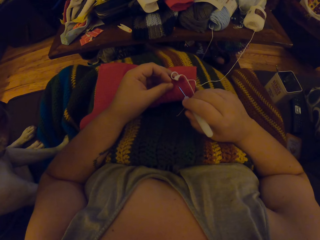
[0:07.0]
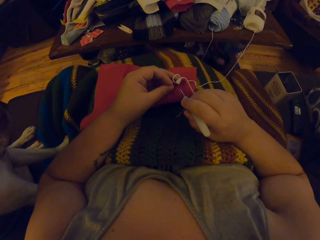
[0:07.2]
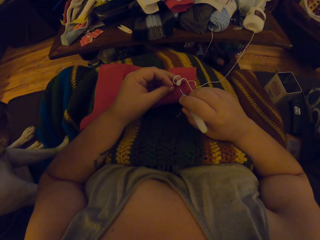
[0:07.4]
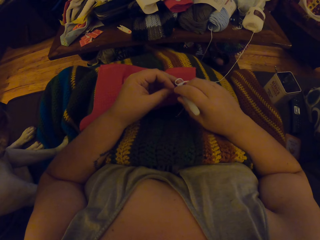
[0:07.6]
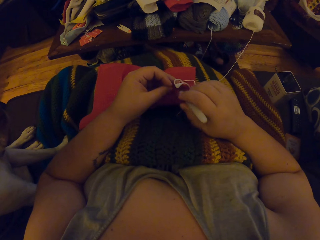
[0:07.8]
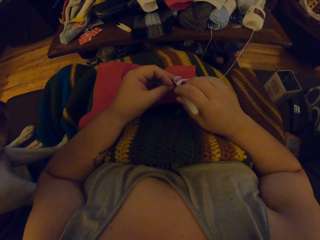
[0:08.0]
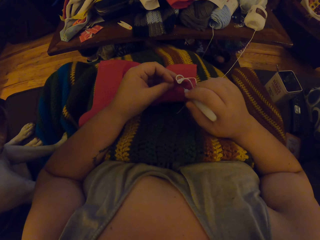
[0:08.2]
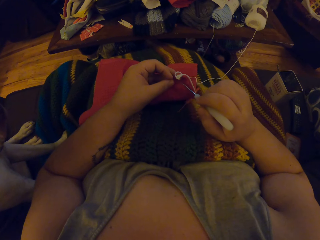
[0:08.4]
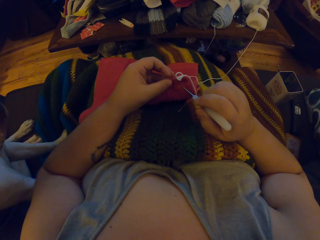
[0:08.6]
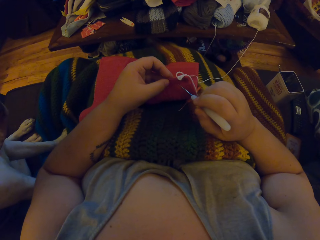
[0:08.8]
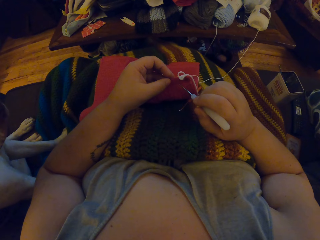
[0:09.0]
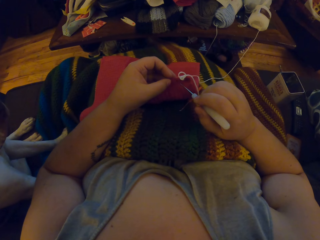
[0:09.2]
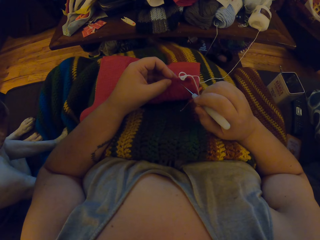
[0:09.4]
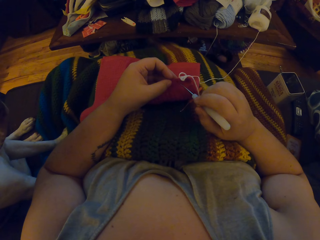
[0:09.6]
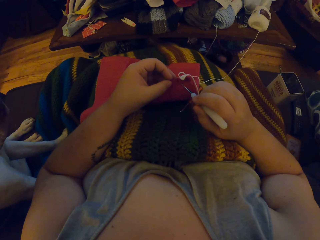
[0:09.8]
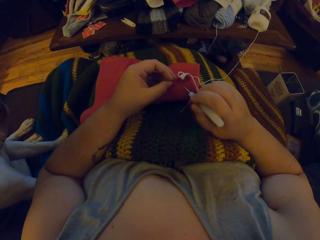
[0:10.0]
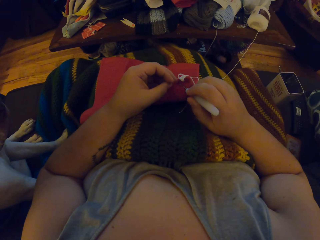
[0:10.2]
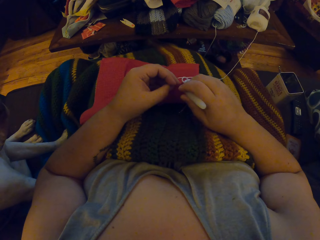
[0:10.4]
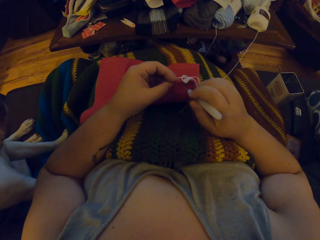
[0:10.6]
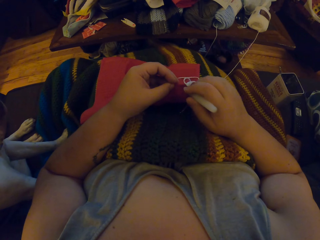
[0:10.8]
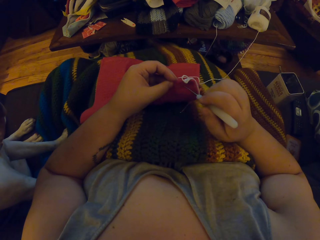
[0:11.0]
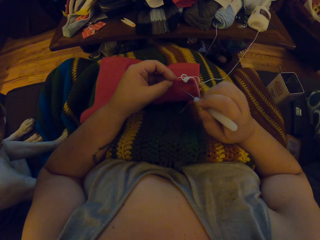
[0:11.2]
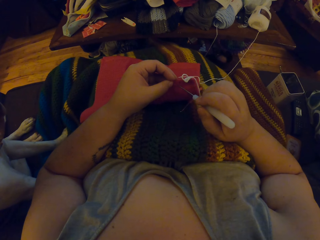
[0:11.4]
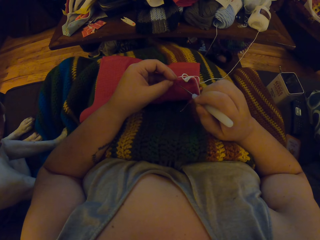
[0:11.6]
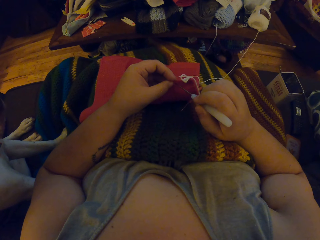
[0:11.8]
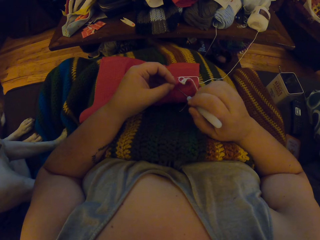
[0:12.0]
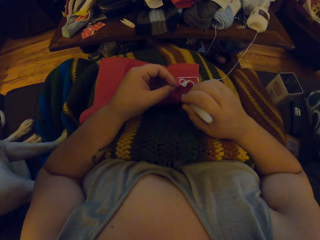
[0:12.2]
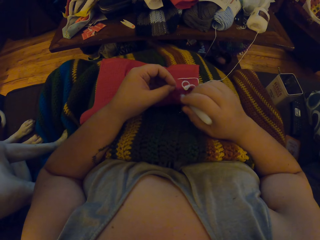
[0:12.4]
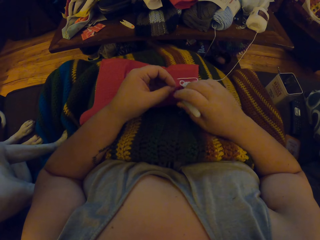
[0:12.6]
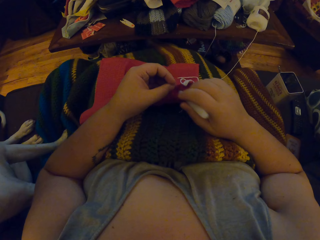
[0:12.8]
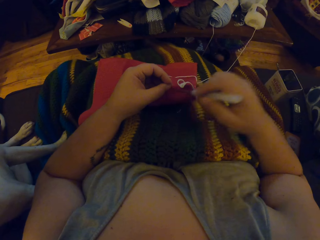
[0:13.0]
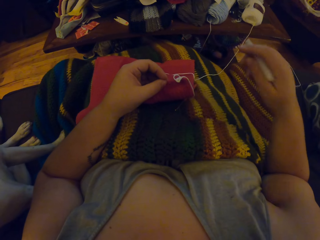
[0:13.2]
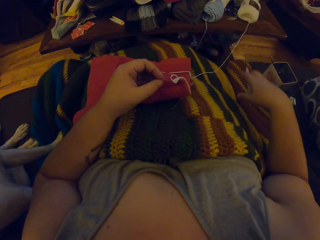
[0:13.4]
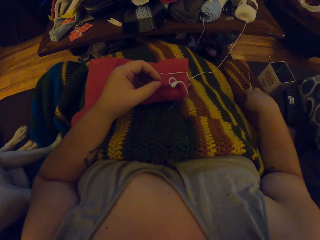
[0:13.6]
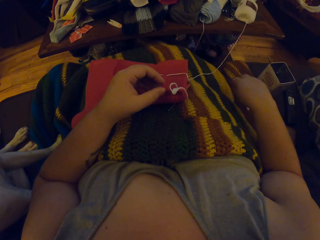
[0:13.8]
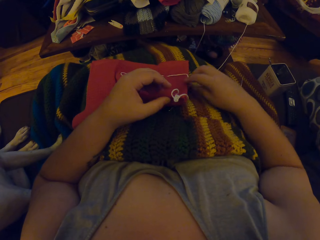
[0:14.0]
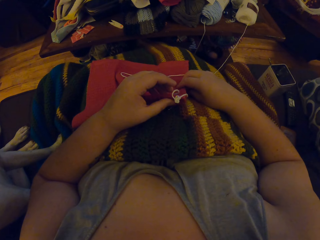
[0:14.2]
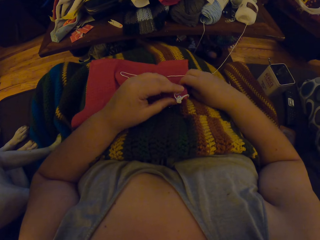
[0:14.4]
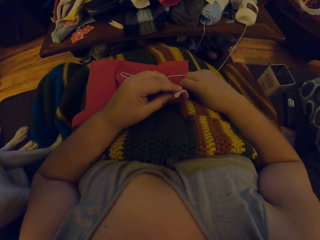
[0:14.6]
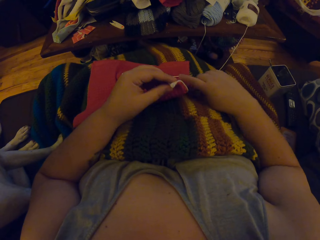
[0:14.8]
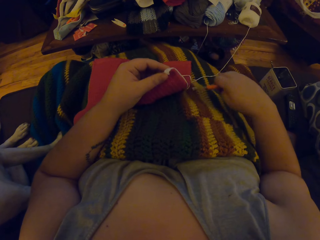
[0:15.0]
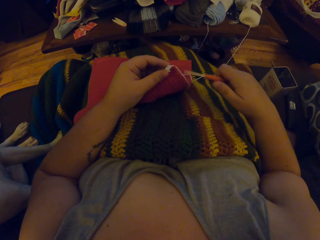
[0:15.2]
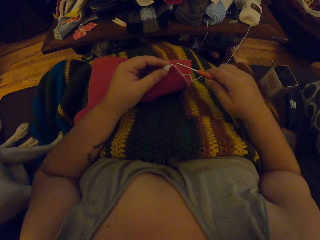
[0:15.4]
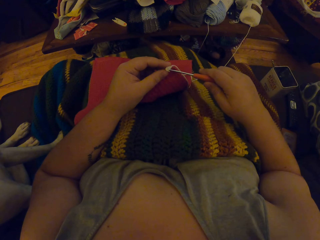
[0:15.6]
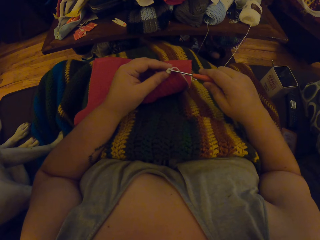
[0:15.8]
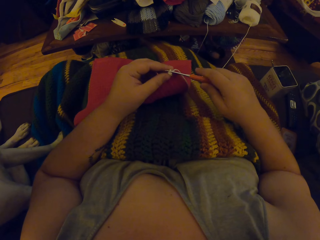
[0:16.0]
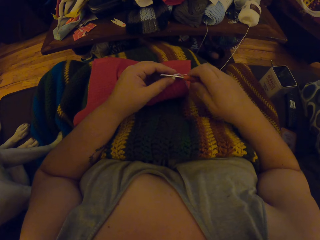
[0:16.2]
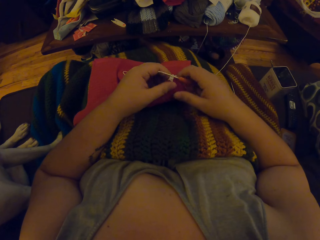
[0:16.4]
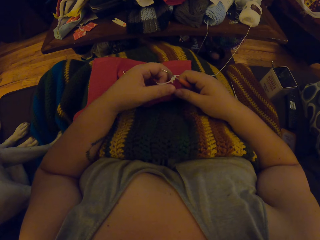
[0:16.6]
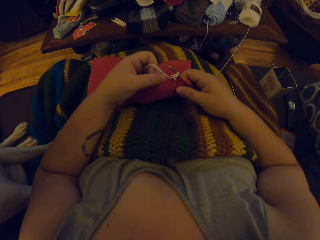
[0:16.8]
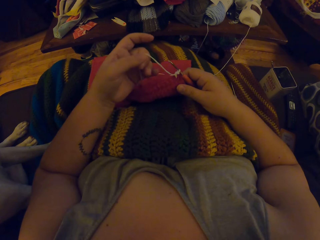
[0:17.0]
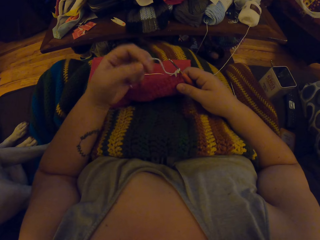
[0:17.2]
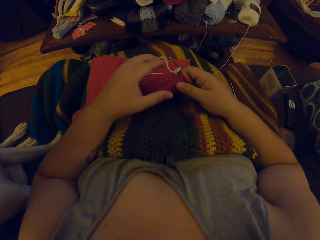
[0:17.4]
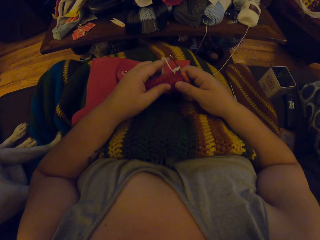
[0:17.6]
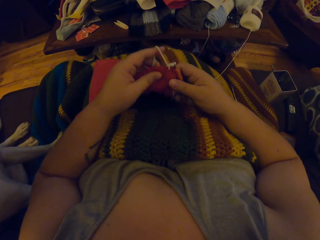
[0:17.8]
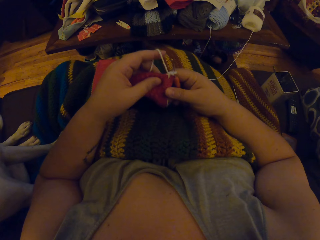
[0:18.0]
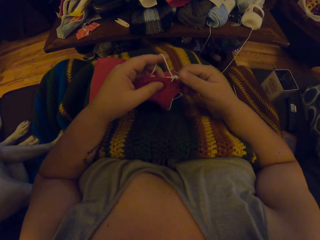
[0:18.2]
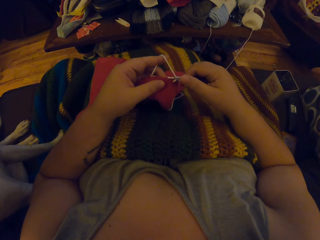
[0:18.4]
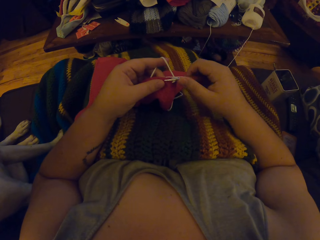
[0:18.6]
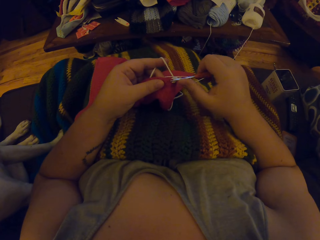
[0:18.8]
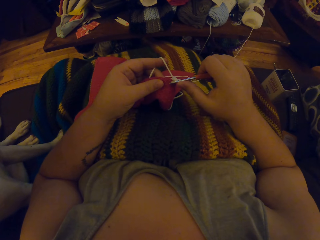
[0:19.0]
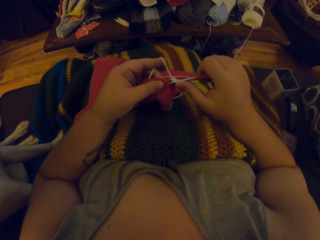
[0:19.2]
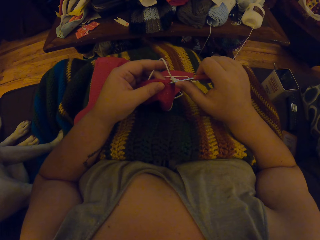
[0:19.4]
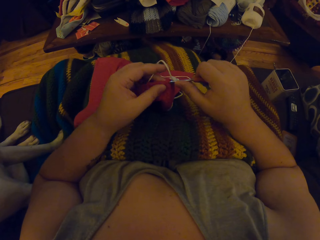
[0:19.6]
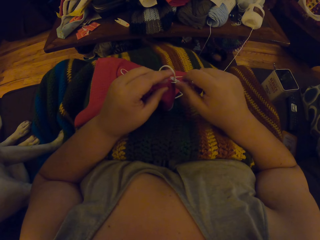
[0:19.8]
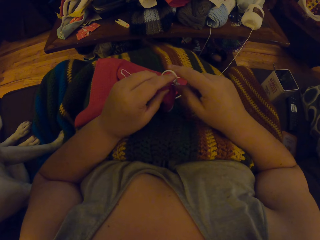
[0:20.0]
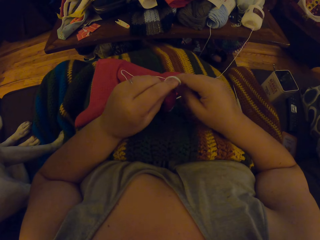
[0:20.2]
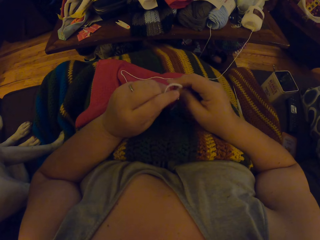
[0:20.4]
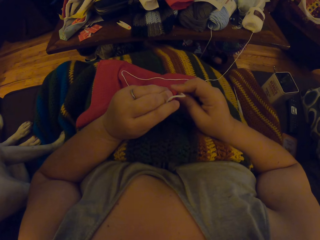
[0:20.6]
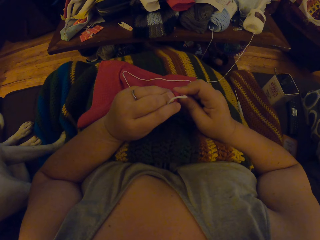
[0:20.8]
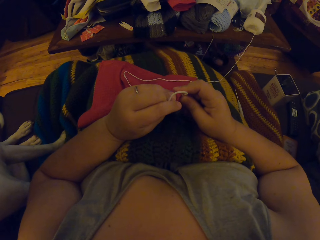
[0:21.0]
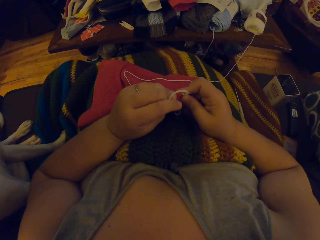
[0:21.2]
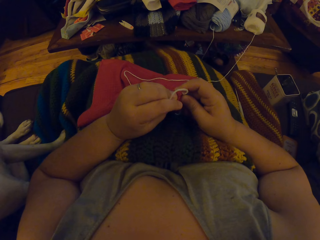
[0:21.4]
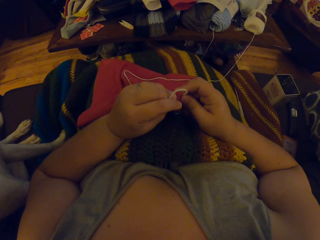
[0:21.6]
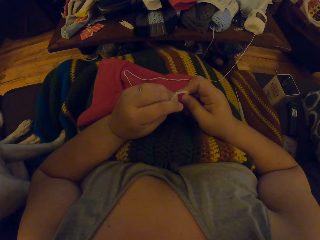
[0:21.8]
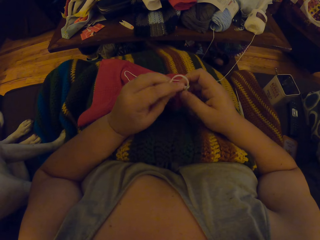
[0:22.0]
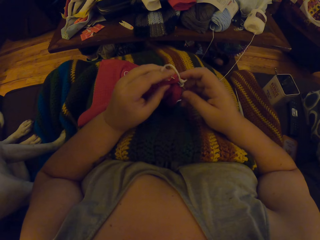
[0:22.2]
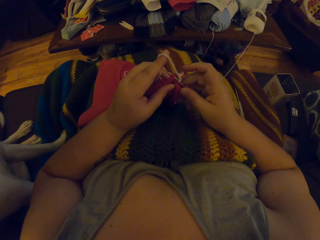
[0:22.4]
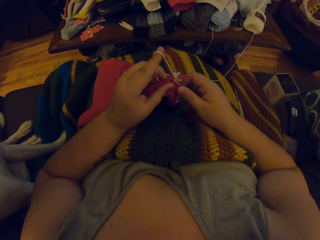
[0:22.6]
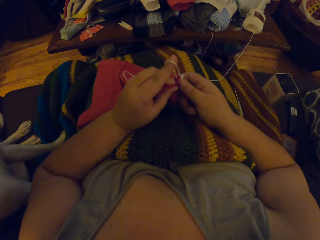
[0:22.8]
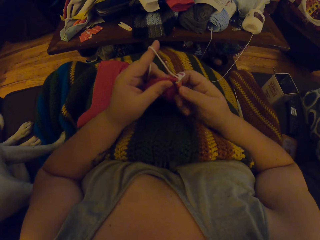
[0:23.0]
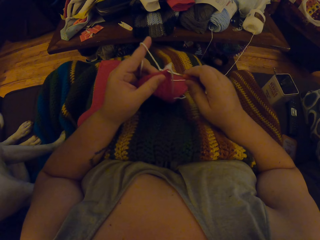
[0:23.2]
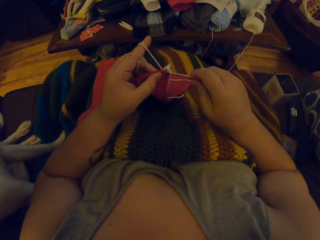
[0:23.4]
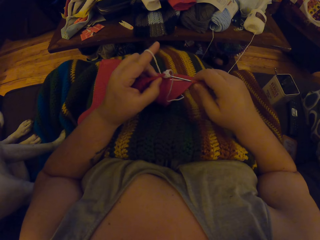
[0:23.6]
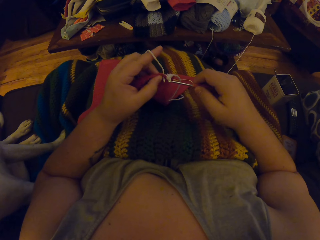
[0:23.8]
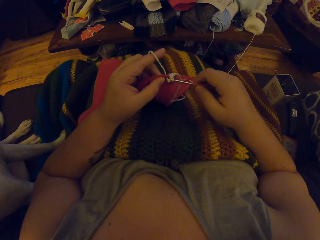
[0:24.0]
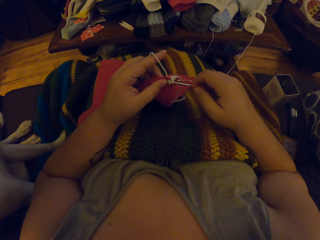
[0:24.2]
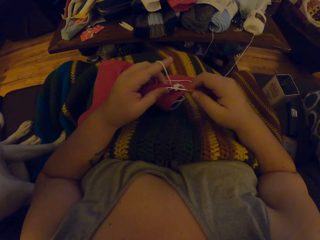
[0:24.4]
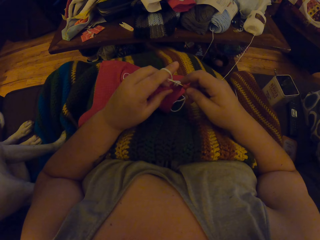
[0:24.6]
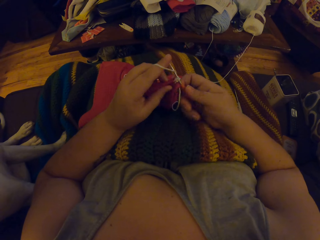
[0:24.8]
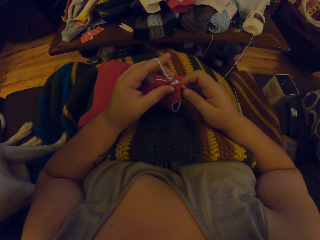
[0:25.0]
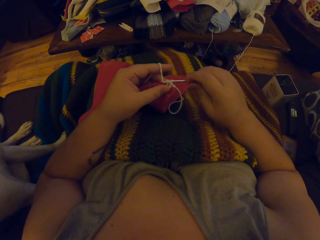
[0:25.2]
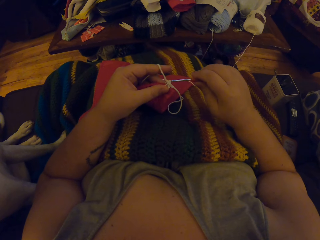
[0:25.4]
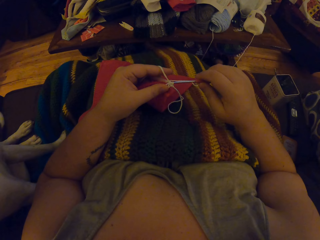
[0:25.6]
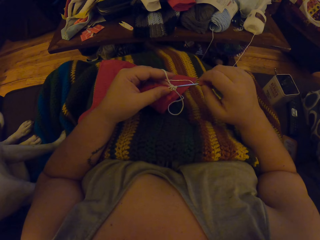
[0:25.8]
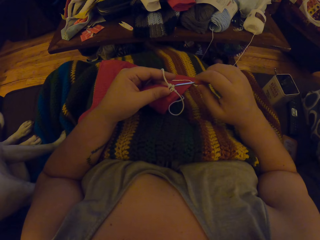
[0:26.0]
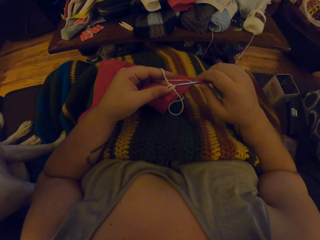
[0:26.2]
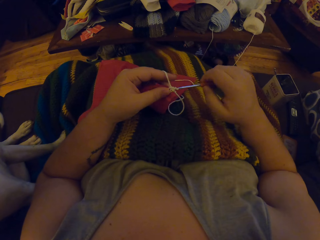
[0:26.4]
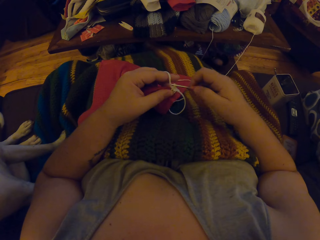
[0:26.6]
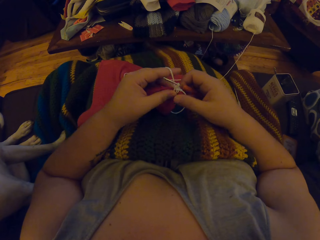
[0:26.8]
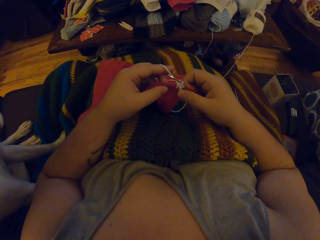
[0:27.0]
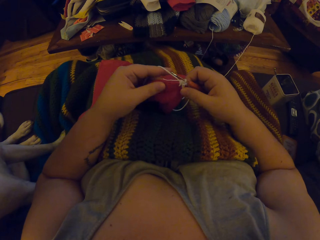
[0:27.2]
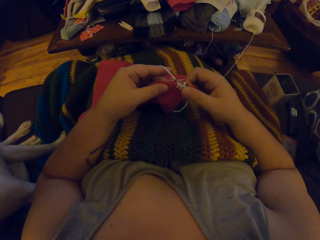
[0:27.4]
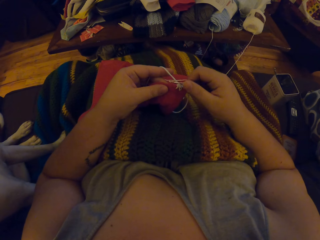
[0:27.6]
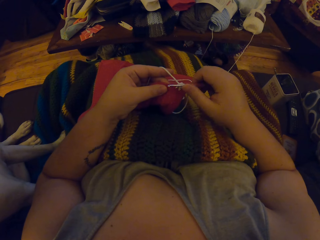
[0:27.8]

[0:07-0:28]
The camera wearer pierces the cloth with the white crochet hook. She drops the white crochet hook on the chair. She picks up the orange crochet hook with her right hand and puts the orange crochet hook in the yarn loops. She crochets the fabric.
